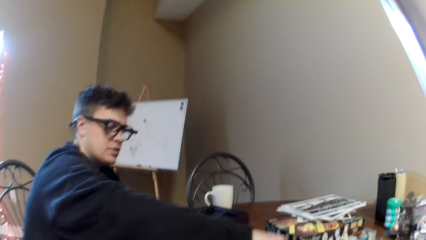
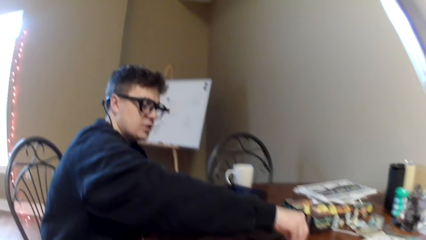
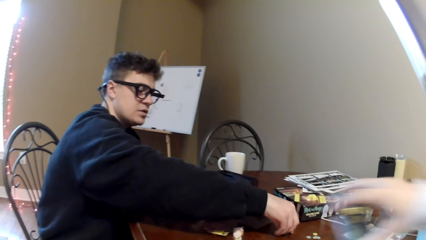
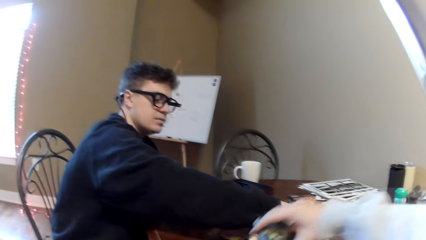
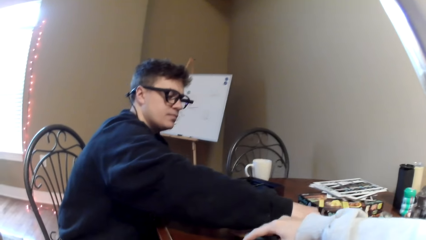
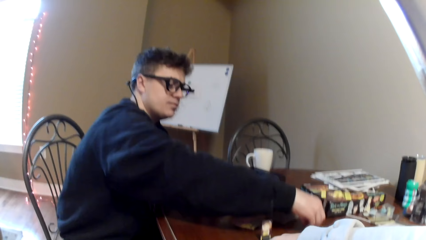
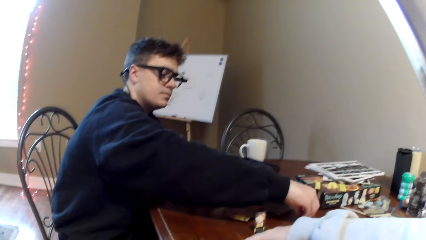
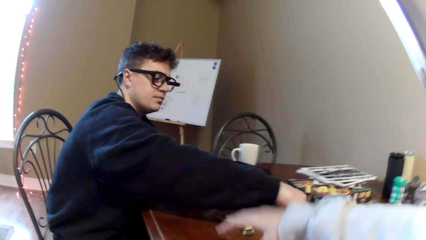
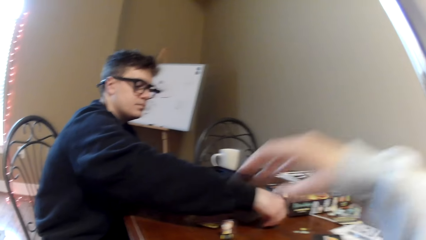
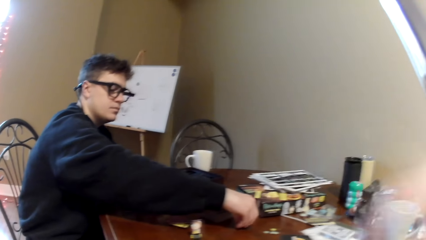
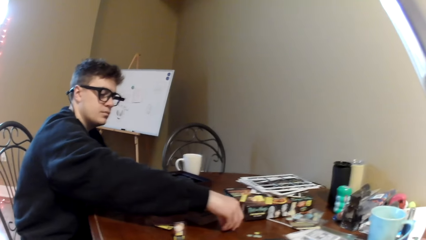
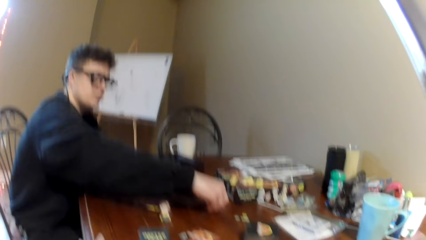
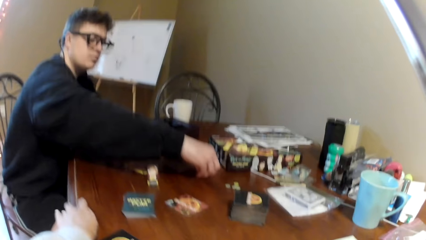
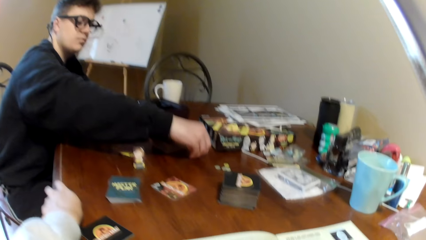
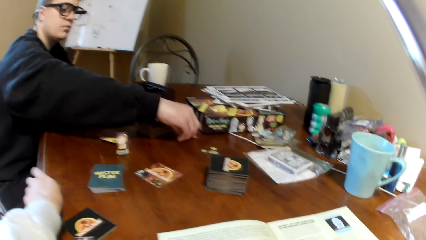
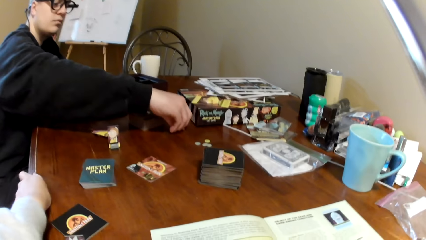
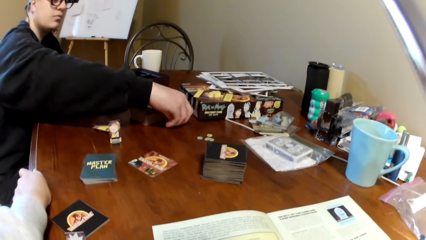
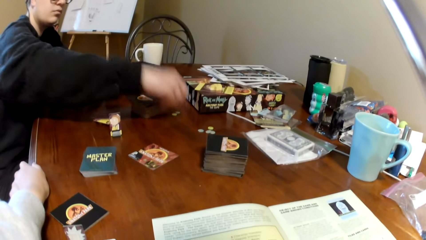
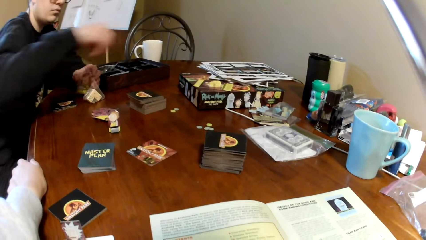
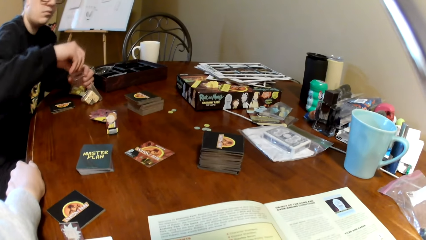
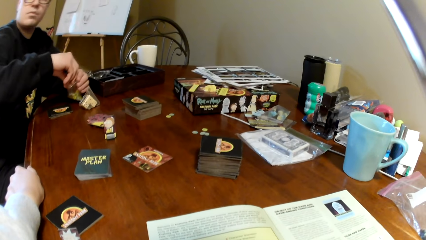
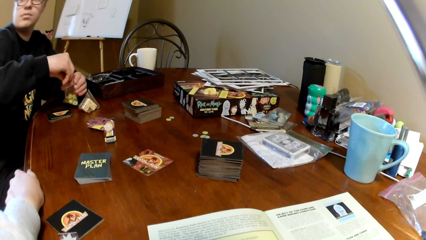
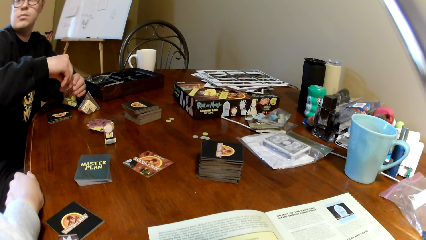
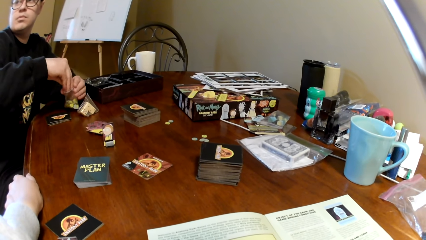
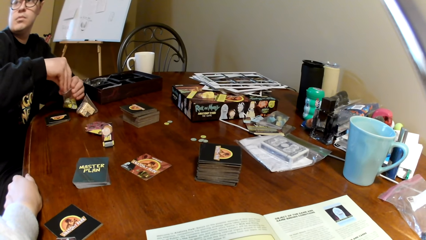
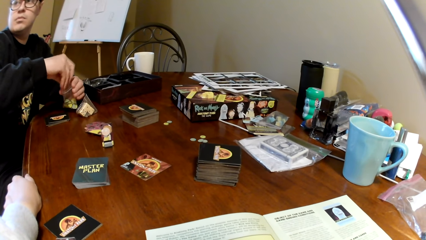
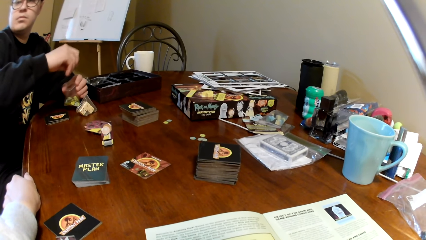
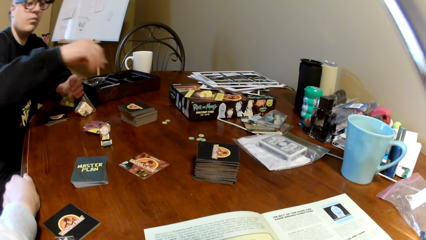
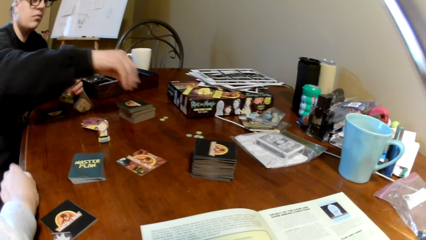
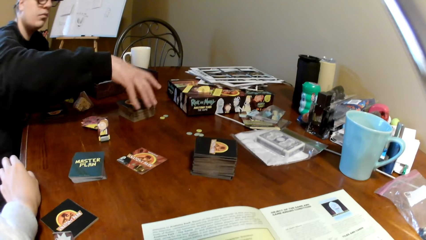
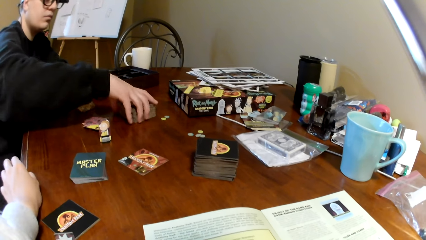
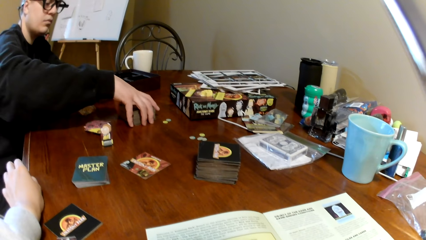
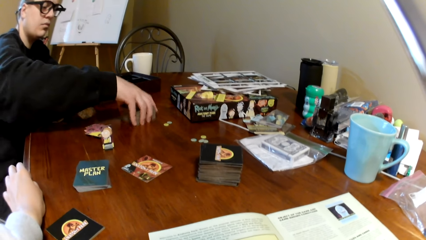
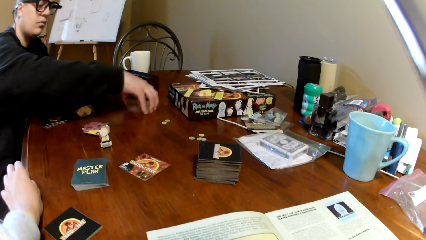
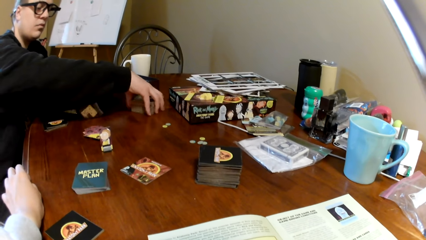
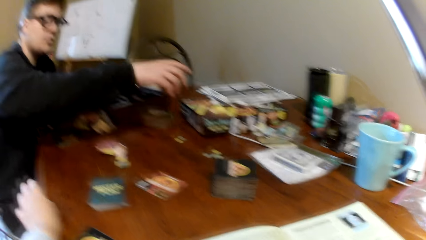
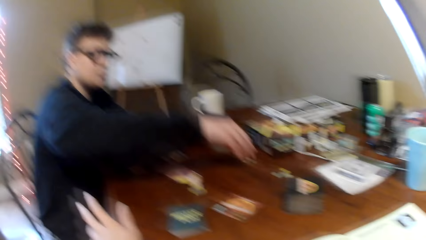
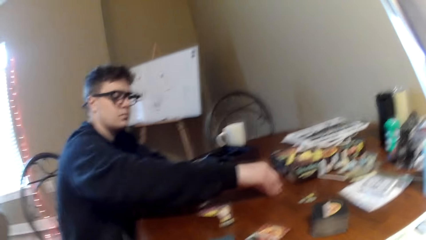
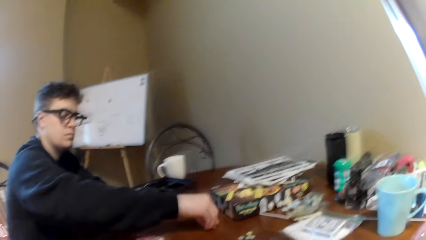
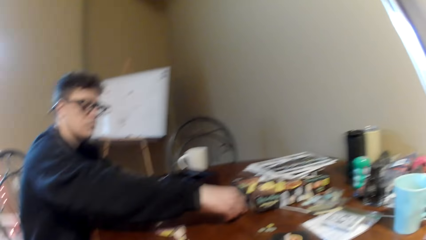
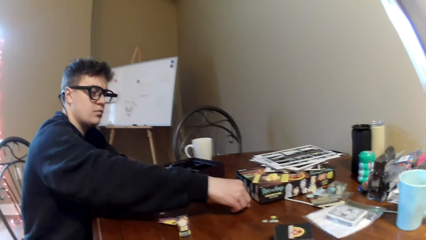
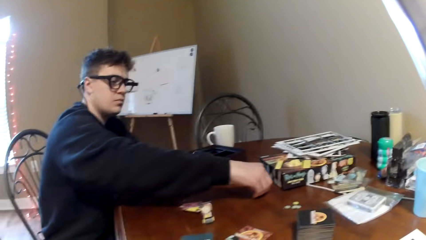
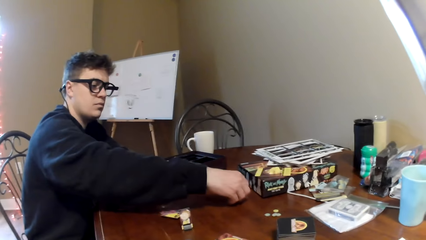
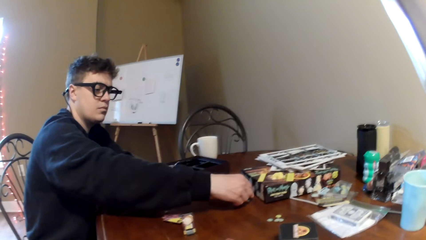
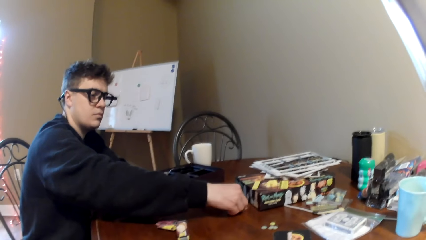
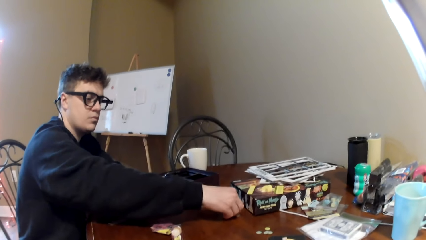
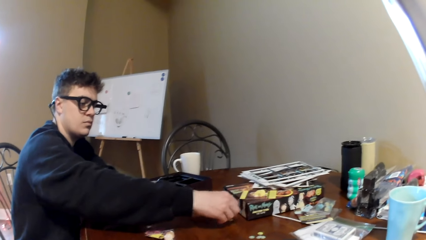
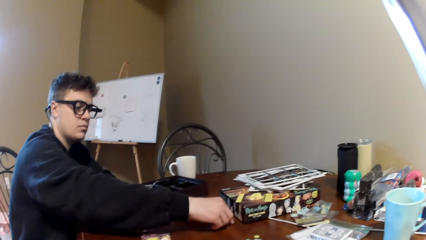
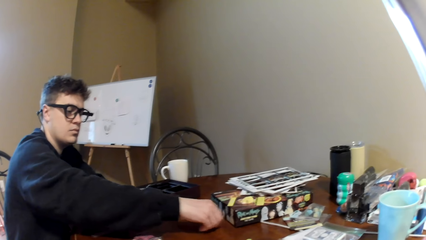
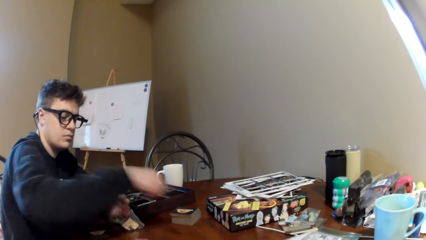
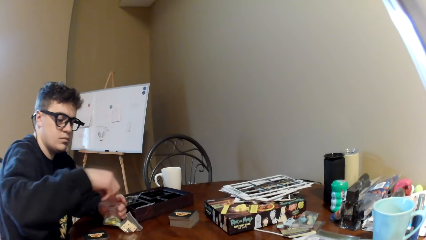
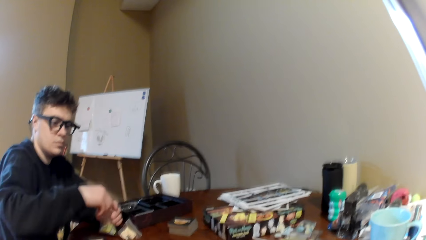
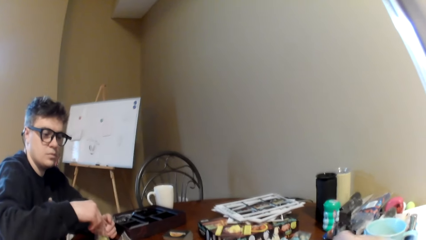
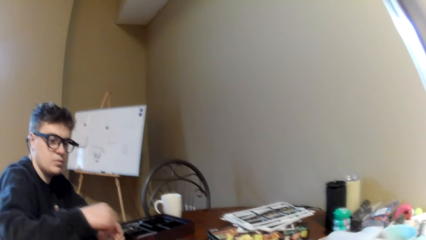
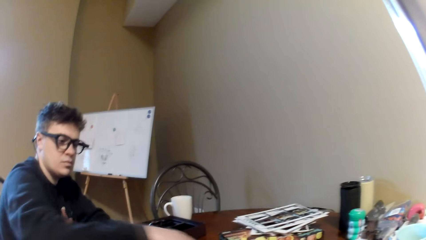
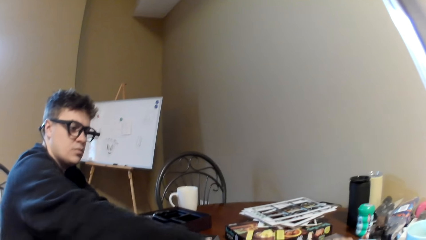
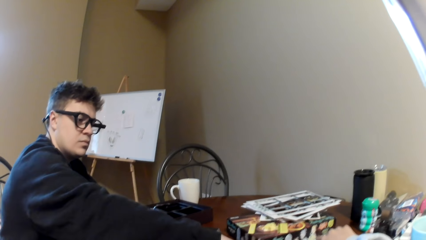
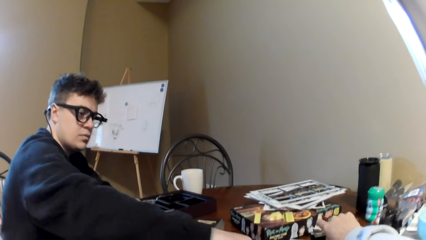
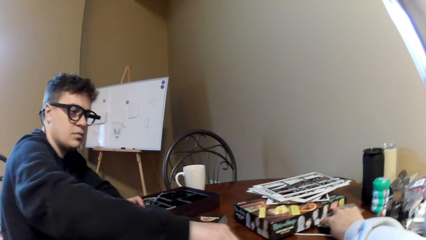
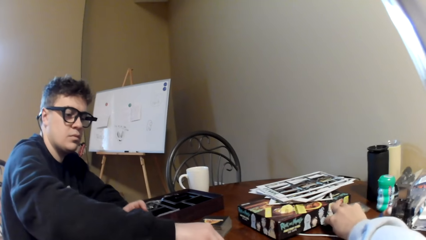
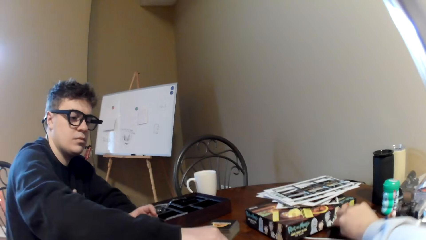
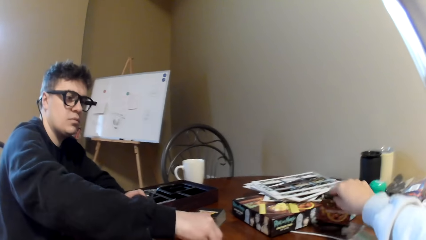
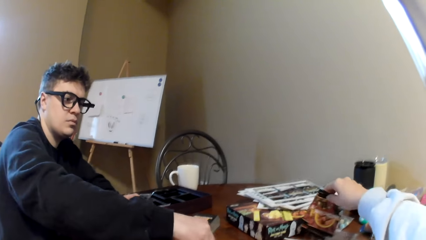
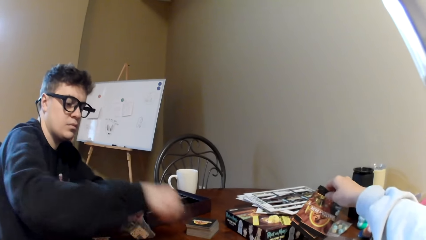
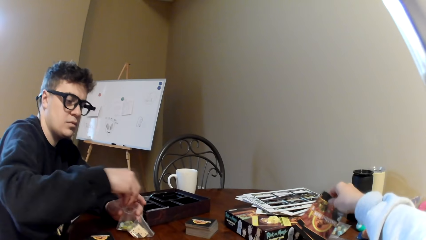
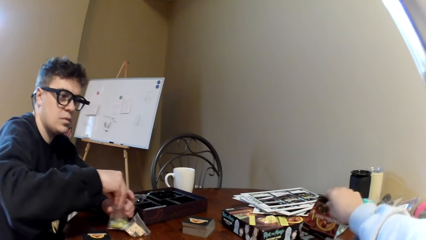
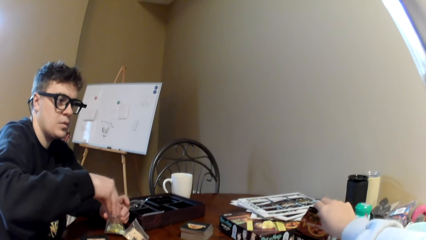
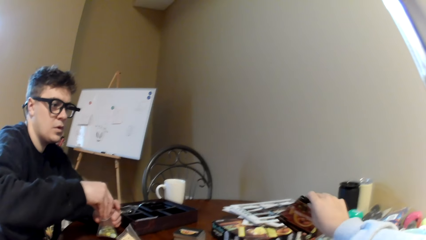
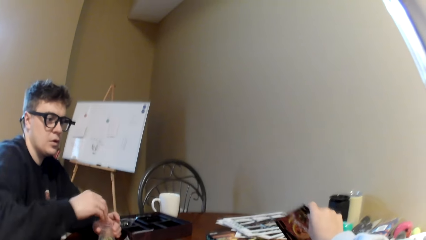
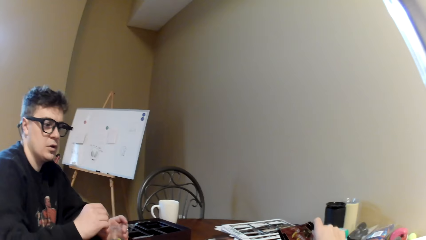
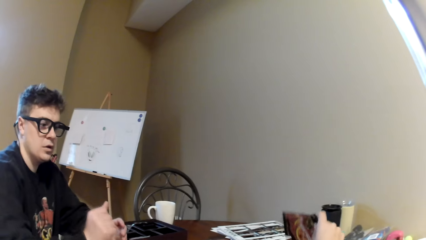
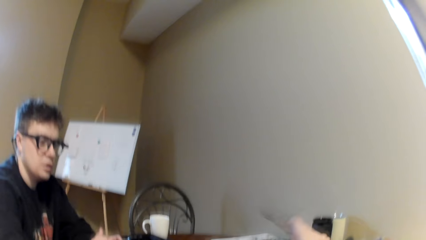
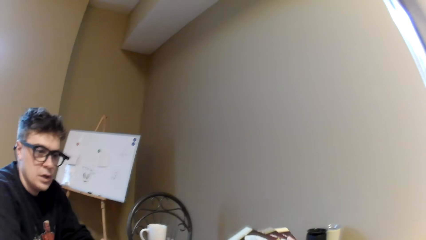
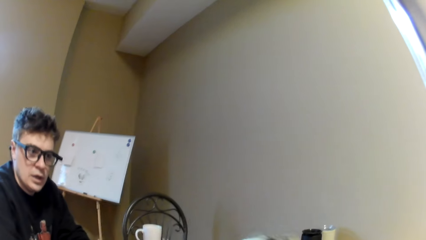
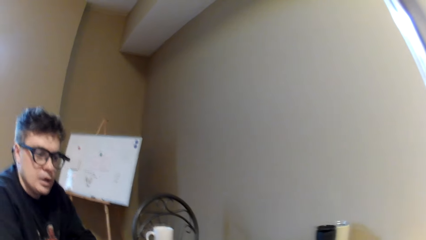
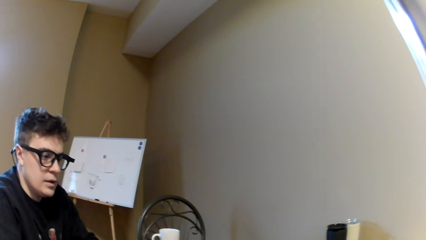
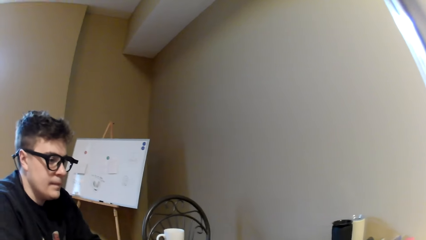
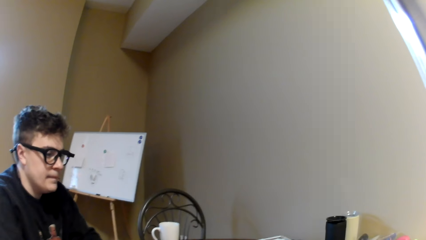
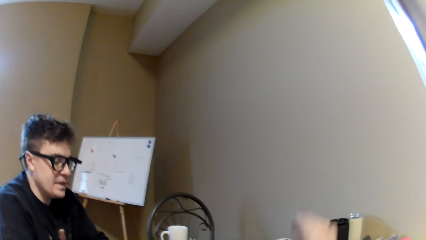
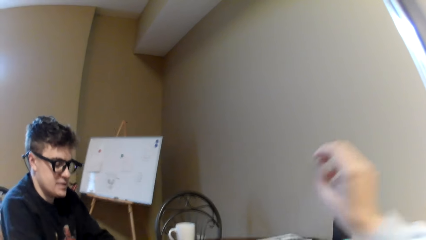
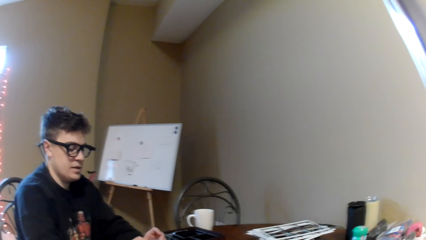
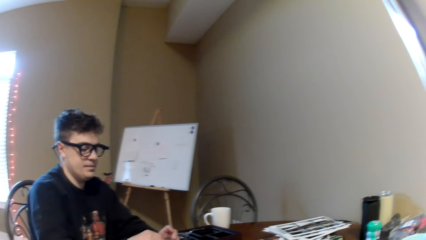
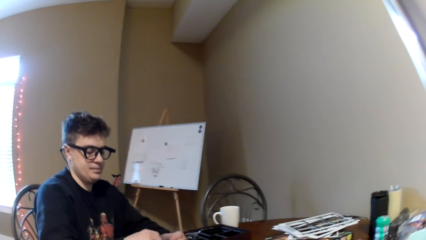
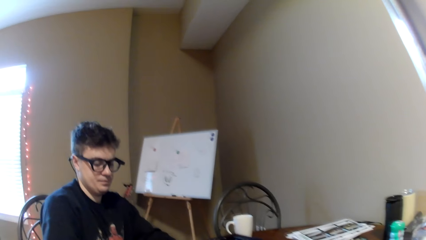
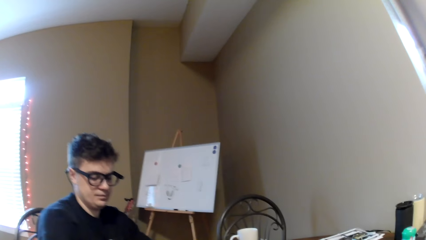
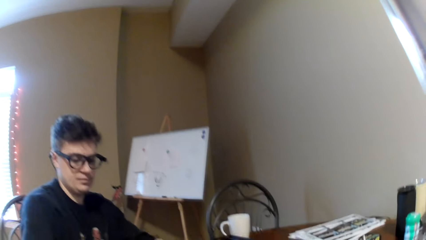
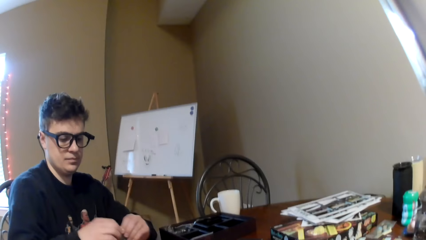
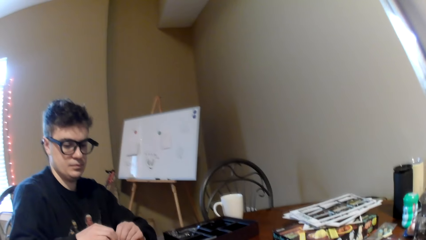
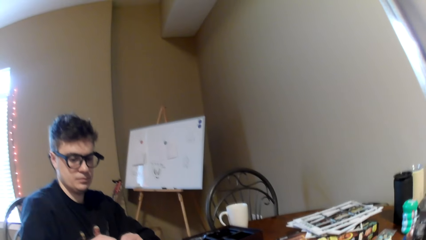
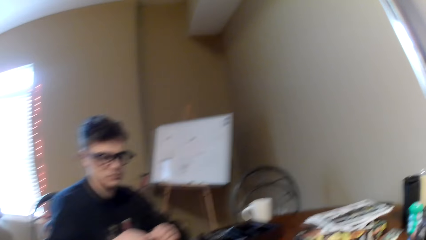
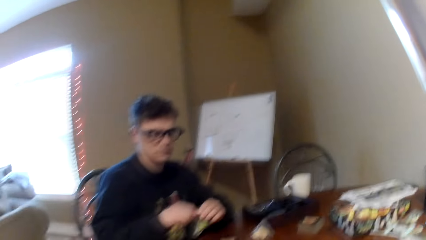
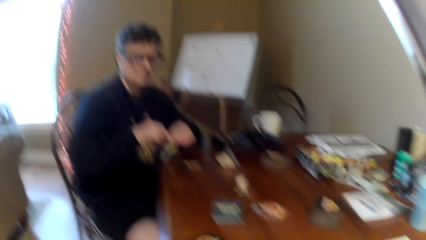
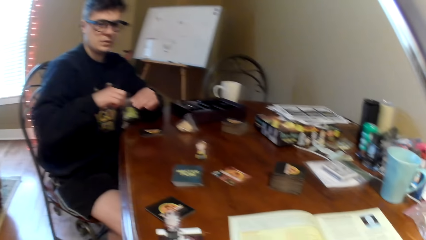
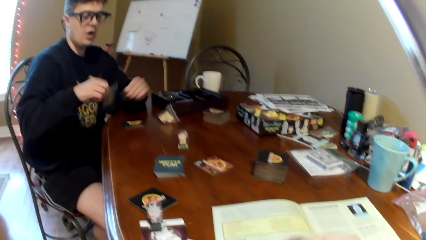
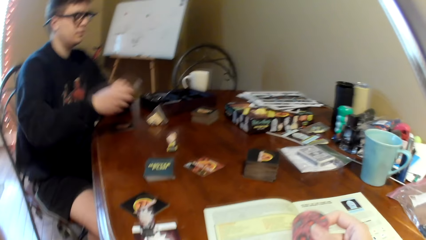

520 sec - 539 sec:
The man converses with the camera wearer and picks up the pieces. The camera wearer stretches his hand towards the man. He moves the right hand. The man converses with the camera wearer. The camera wearer holds the table. The man puts the pieces in the plastic packet, moves the playing cards, picks up the pieces and puts the pieces in the plastic packet. The camera wearer puts the poker chips on the paper. The man stretches his hand to the table and picks up the poker chips. The camera wearer picks up the card. The man puts the pieces in the plastic packet and converses with the camera wearer. The camera wearer holds the card. He moves his hand and lifts the right hand. The man converses with the camera wearer.
